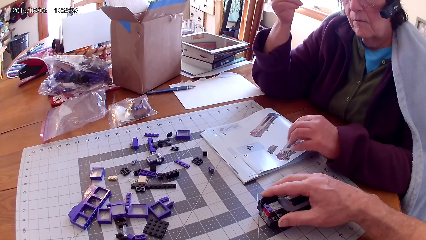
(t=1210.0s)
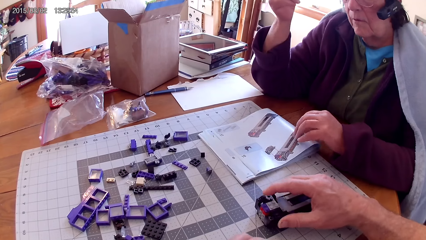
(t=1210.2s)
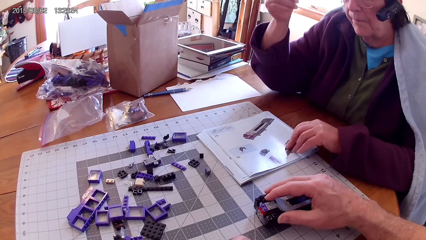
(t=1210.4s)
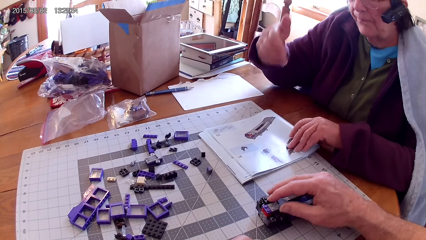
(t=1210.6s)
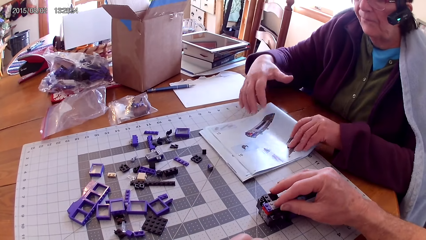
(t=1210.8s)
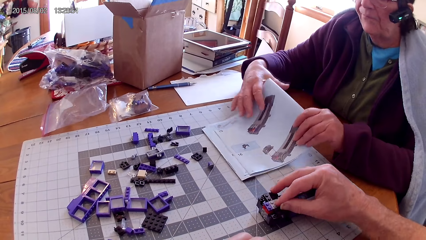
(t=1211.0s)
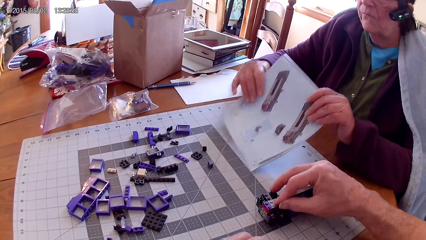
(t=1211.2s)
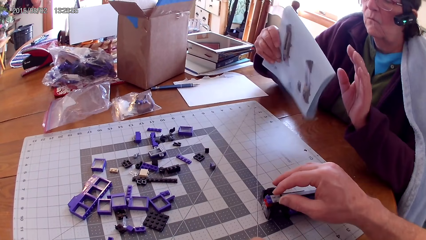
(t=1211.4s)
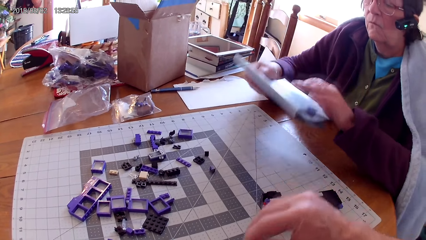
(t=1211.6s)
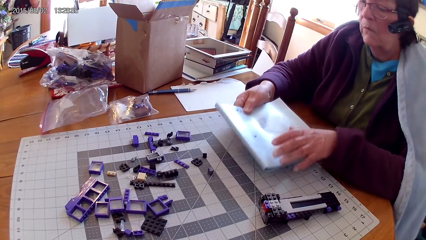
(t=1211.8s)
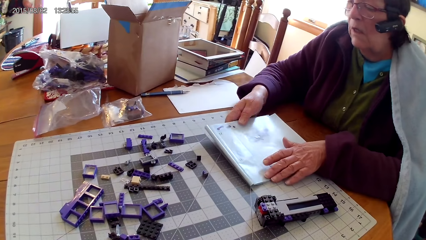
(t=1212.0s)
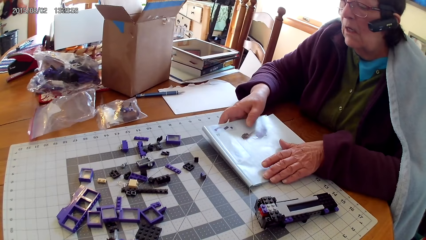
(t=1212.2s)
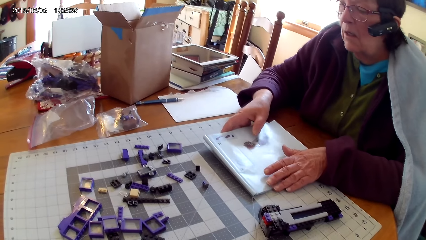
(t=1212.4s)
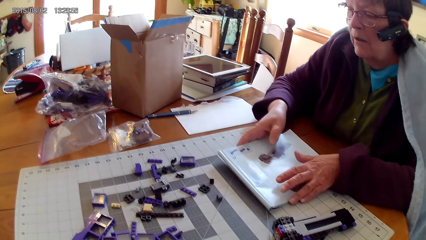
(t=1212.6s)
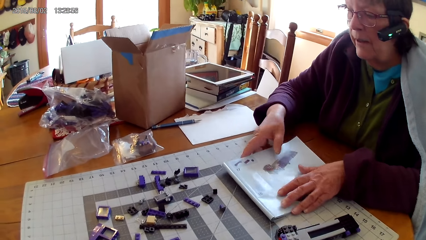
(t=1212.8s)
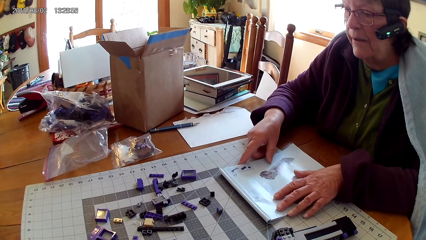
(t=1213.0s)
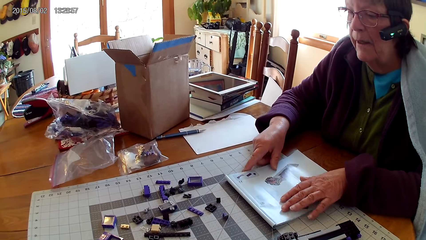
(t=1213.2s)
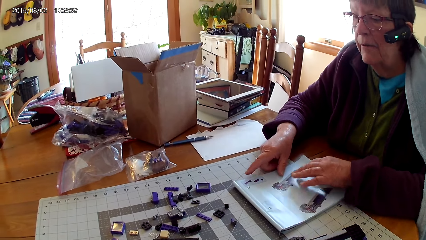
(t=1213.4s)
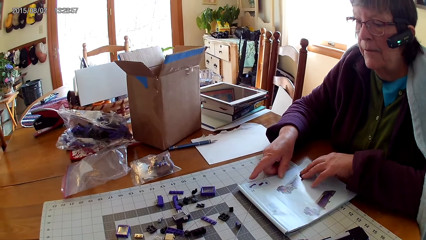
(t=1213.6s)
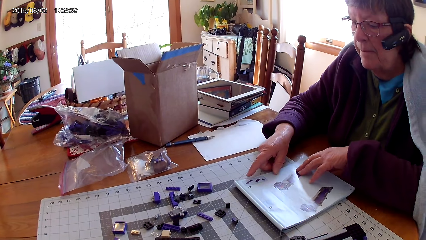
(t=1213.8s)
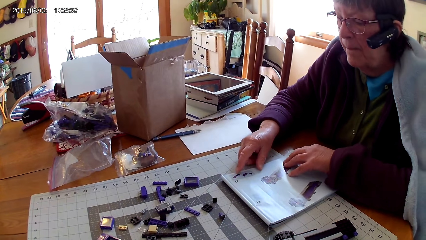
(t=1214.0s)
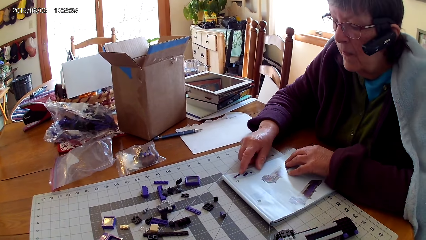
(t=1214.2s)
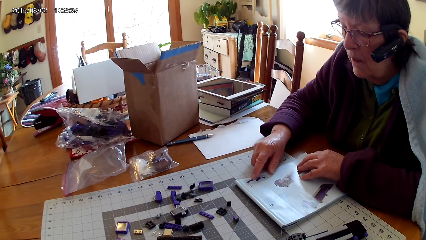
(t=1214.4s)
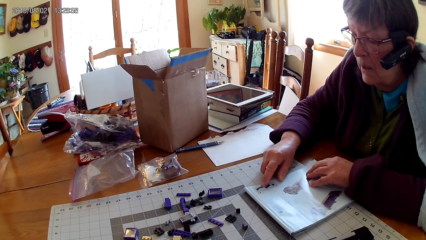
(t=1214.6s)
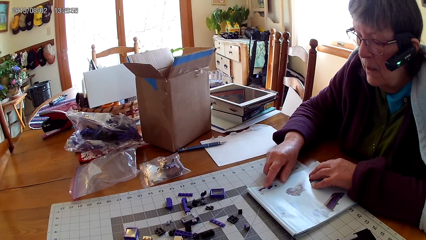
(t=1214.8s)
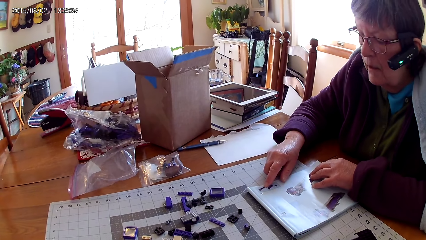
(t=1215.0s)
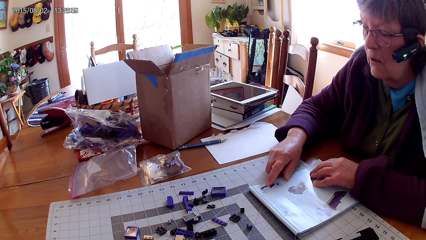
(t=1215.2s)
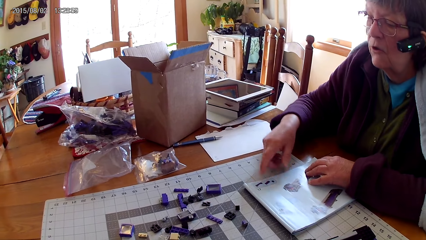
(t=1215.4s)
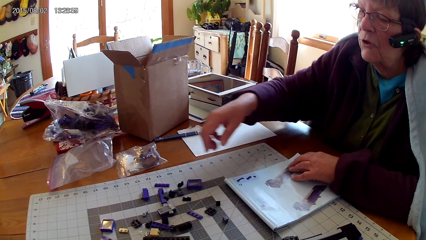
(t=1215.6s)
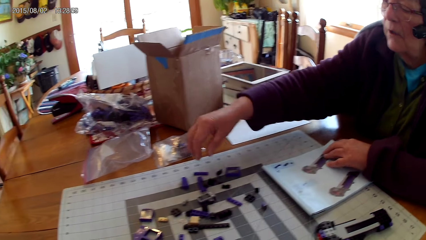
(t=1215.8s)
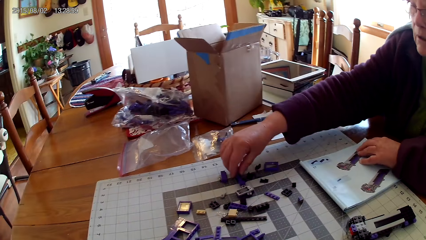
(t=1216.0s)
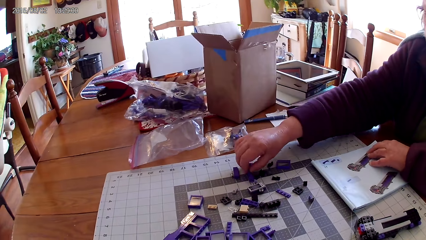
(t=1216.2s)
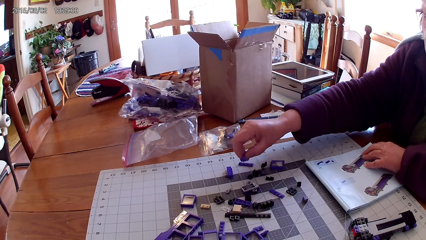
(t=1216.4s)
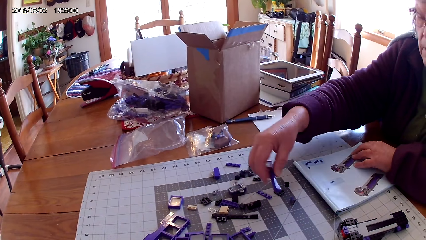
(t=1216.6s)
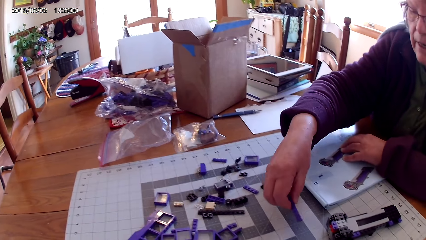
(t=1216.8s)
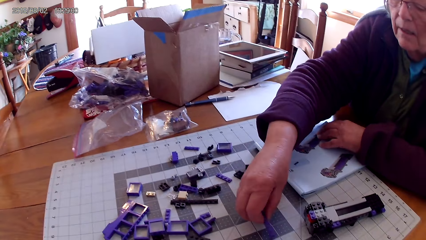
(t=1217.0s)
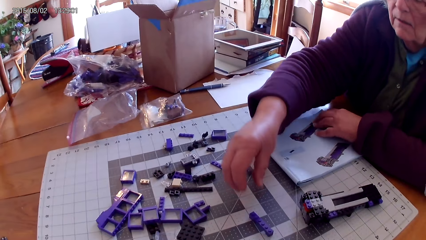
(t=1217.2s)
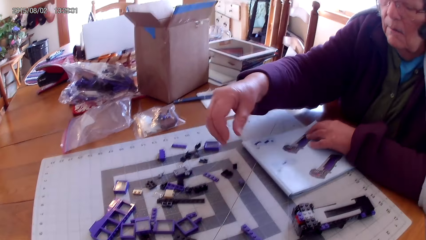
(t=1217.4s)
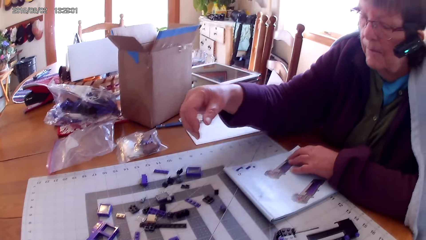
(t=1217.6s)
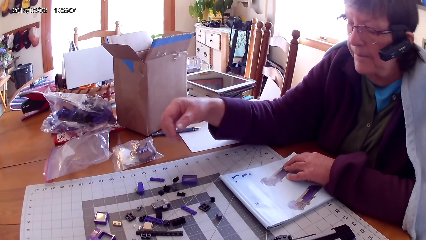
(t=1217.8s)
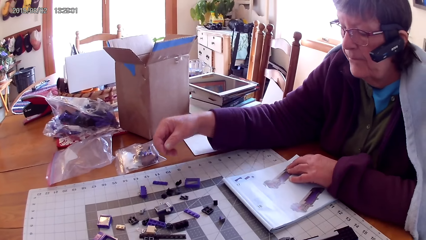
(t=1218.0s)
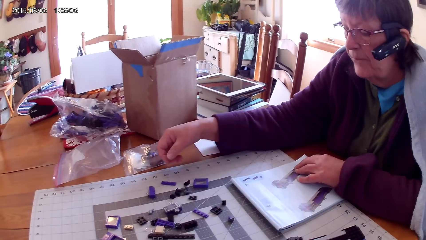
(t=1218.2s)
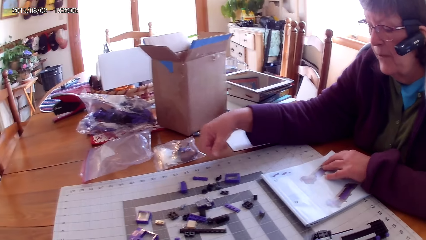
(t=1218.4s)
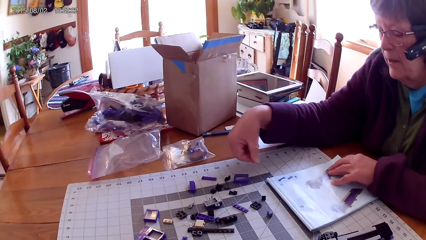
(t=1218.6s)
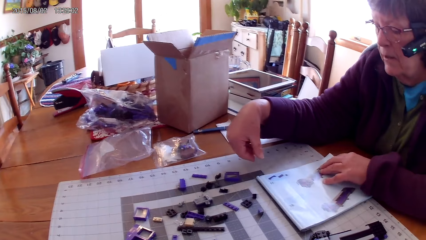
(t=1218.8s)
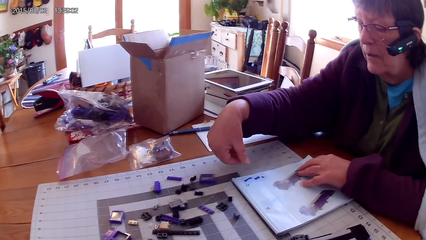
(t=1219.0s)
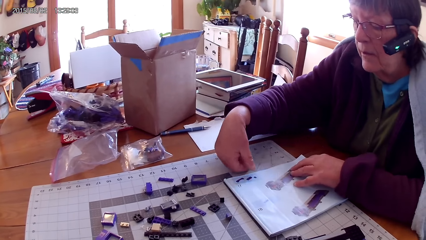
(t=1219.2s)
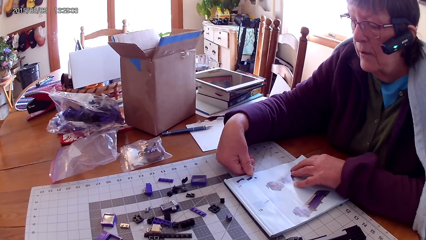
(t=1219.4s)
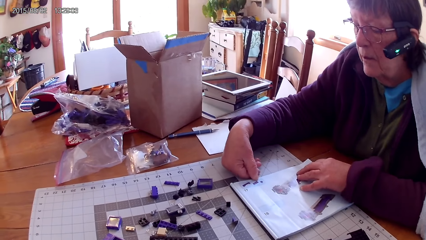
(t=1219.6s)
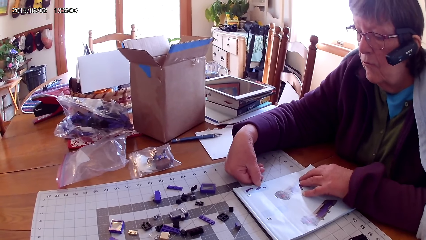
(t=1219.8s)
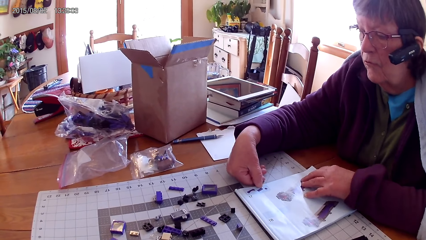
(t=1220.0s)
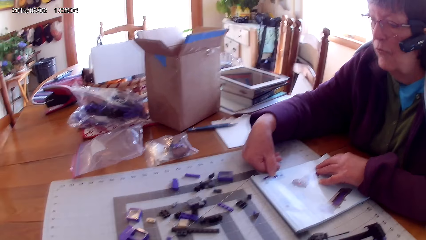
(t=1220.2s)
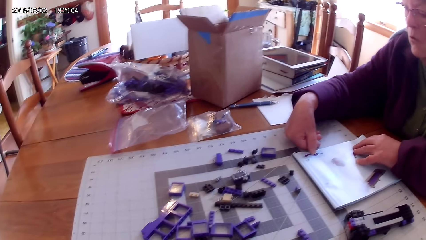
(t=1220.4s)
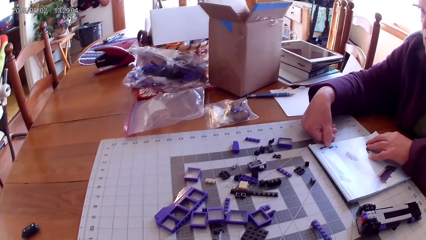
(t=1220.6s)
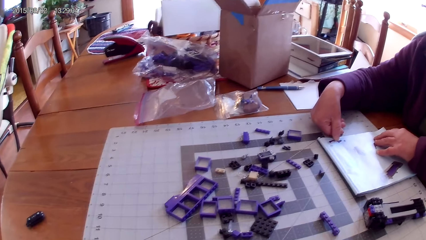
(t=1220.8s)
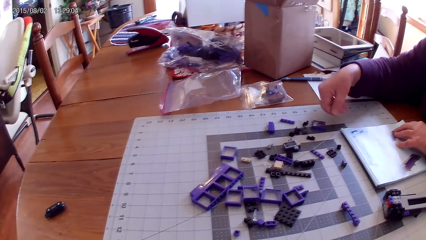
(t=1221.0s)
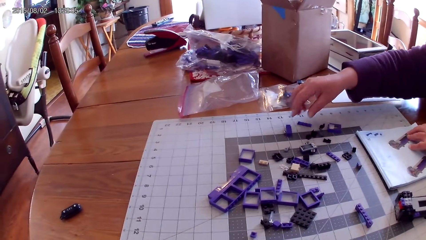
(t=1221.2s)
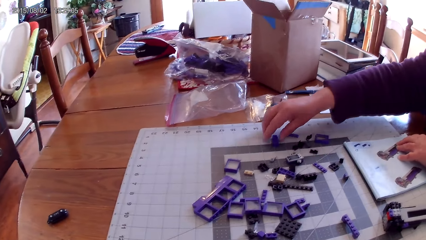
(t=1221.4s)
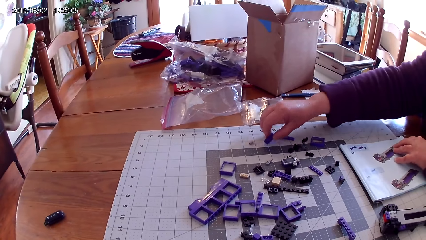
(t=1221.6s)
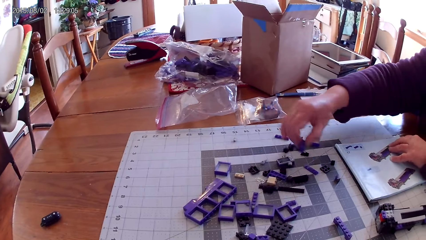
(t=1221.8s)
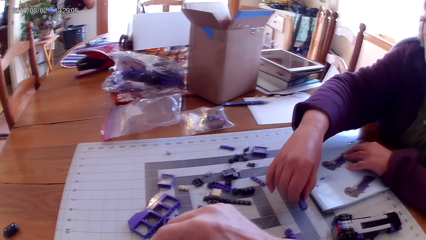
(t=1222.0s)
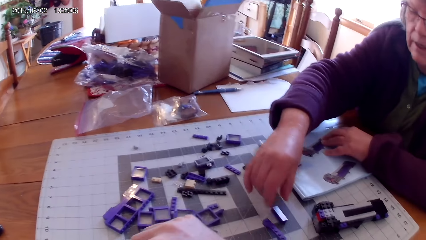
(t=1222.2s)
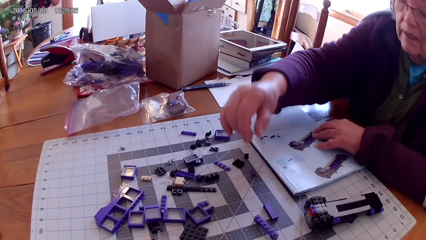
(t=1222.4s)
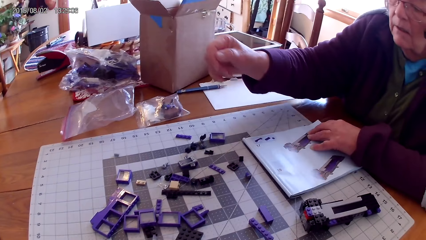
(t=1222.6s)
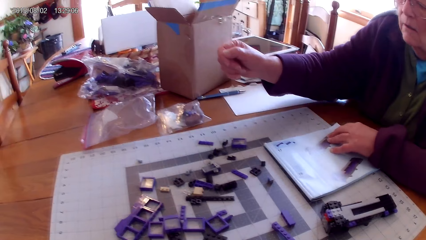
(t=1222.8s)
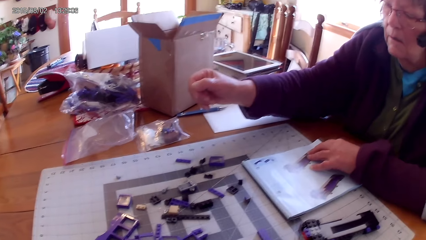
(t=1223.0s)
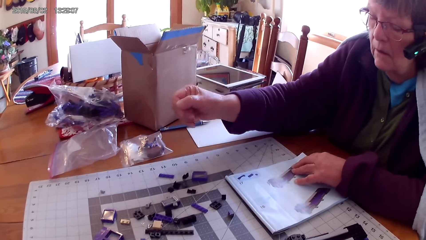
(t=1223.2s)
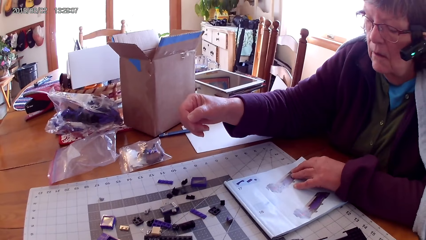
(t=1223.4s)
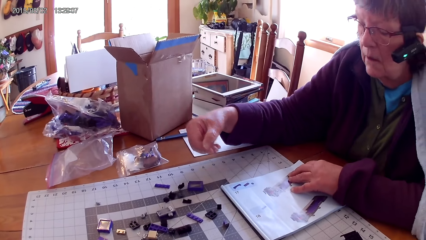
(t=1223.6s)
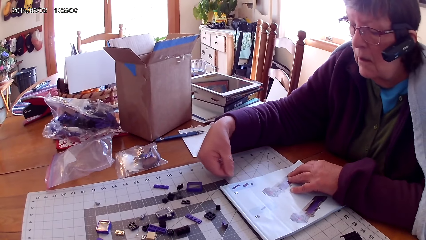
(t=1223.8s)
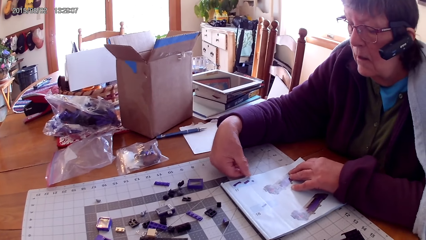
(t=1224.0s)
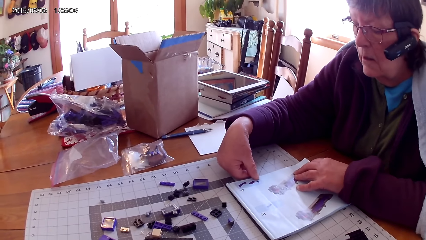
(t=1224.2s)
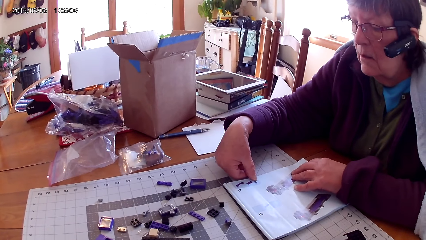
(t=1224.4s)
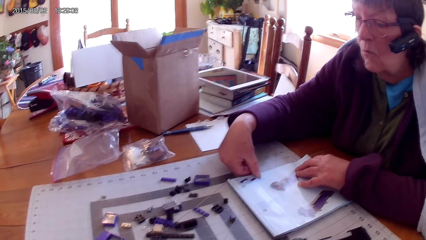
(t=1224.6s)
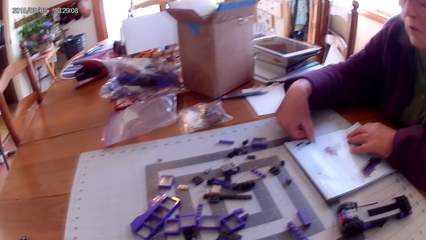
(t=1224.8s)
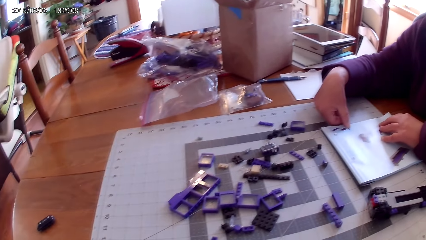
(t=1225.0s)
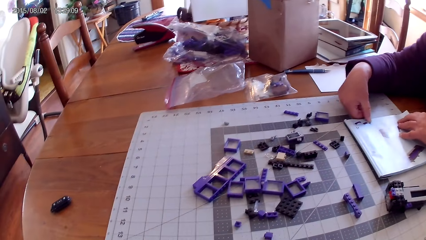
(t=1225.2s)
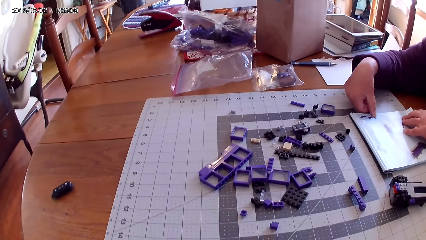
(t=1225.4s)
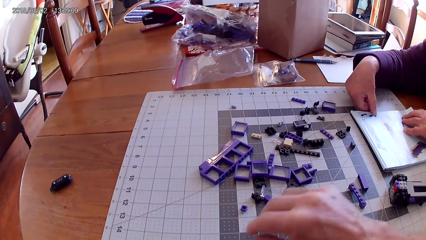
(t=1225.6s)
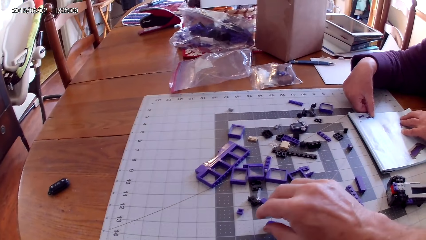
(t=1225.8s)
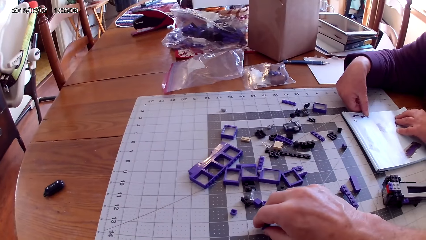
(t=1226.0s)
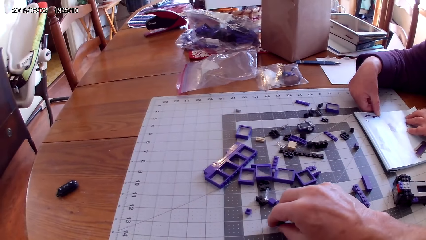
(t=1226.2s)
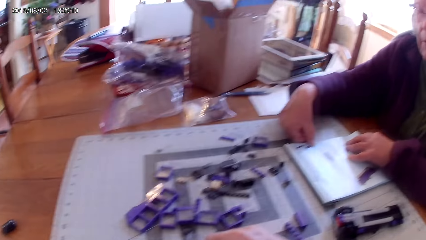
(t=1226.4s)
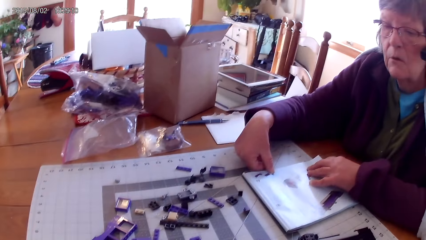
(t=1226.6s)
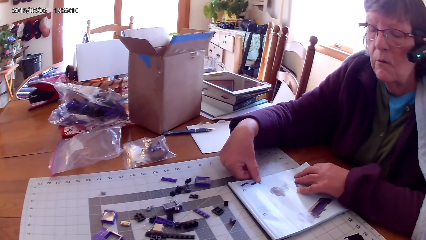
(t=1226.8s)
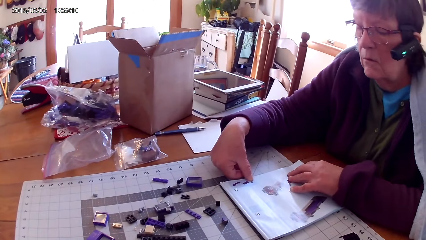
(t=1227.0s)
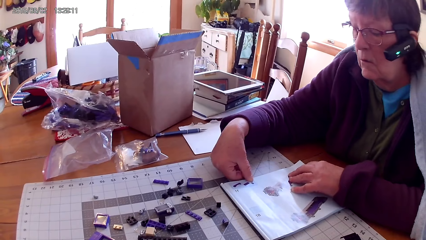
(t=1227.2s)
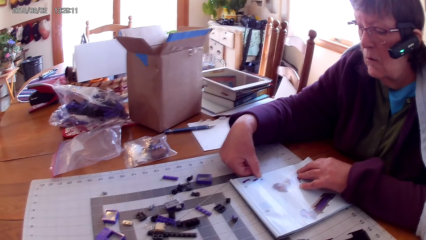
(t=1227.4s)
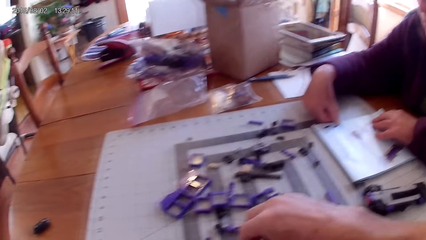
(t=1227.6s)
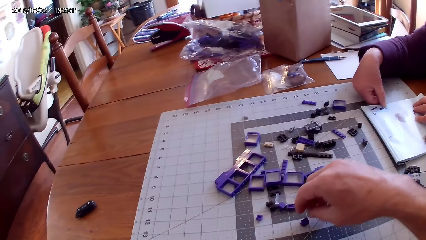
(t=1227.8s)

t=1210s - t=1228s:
A woman looks in the manual. The woman holds the manual with both hands. The camera wearer removes a hand from something. The woman turns the manual book, puts the manual book on the table, and reads the manual book. The woman takes a spare part and puts the spare part aside. The camera wearer looks around. The woman reads the manual book. The woman takes another spare part and puts the spare part aside. The camera wearer looks around. The woman reads the manual book. The camera wearer looks around.
